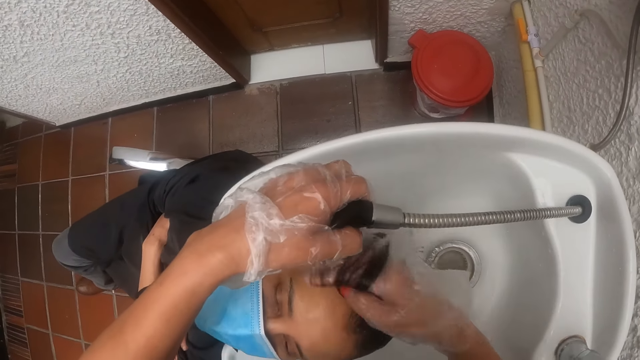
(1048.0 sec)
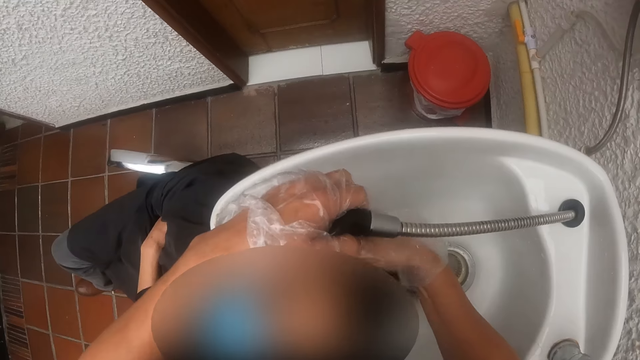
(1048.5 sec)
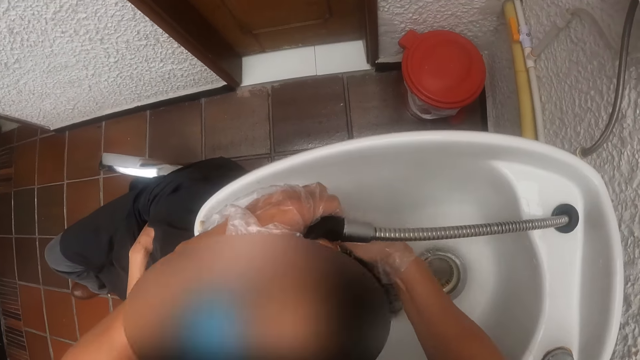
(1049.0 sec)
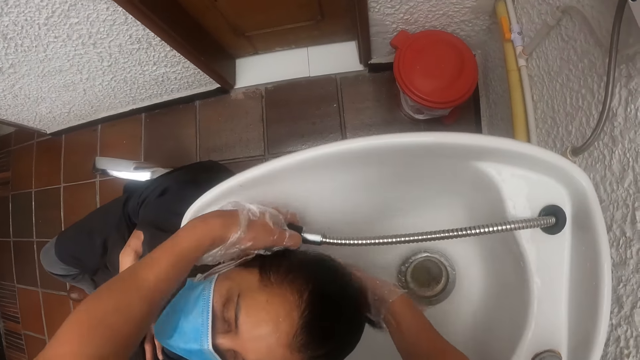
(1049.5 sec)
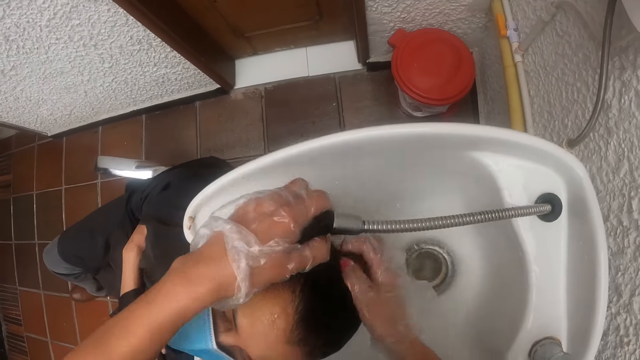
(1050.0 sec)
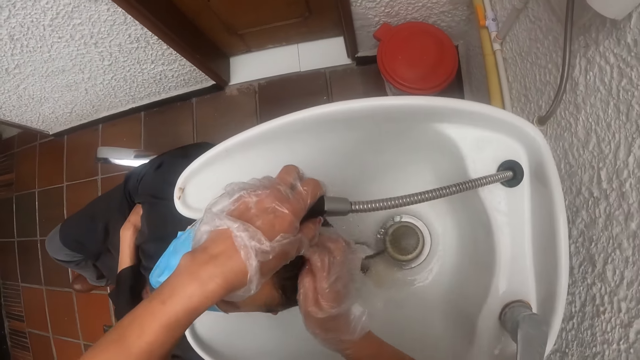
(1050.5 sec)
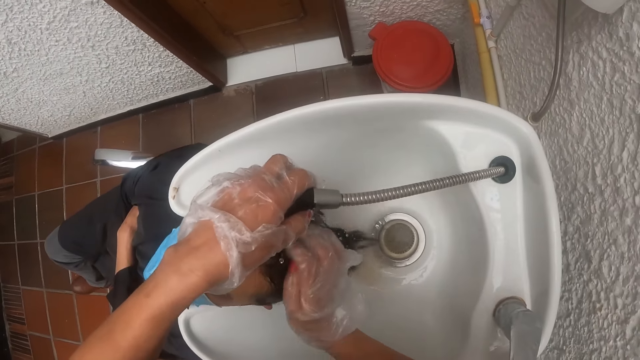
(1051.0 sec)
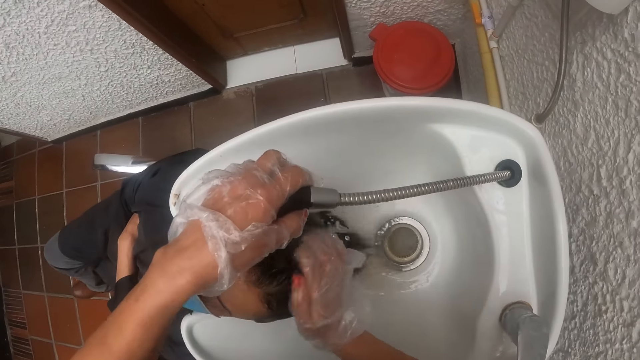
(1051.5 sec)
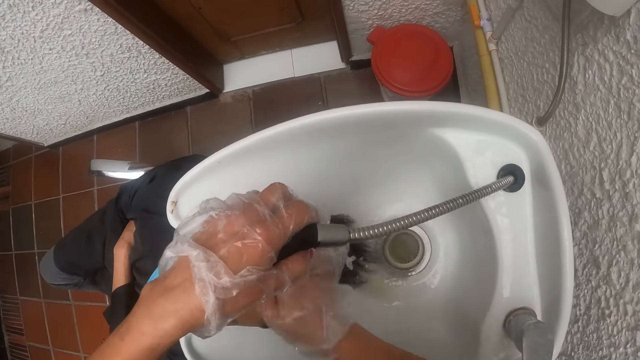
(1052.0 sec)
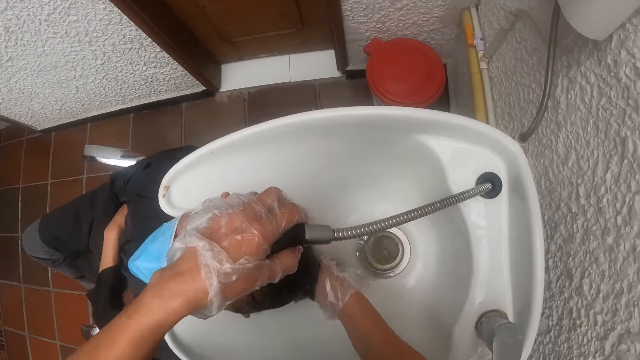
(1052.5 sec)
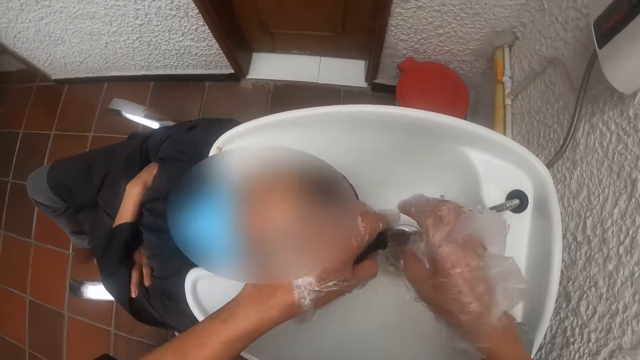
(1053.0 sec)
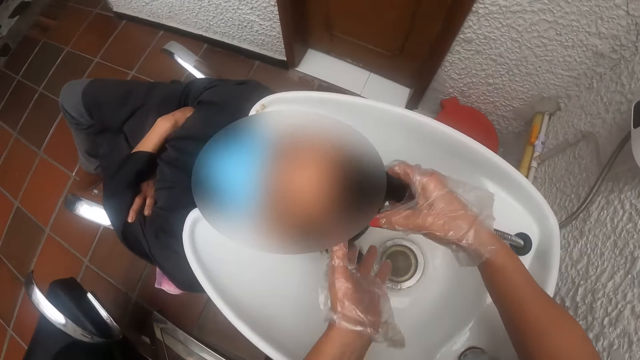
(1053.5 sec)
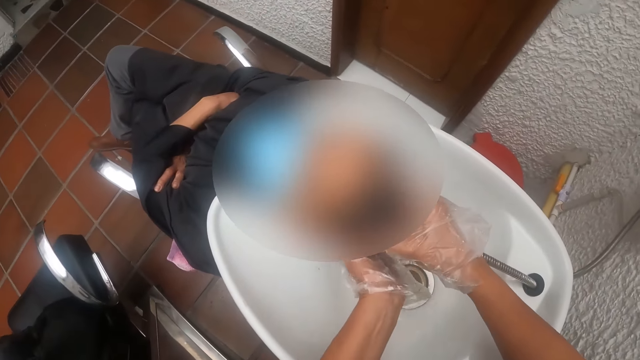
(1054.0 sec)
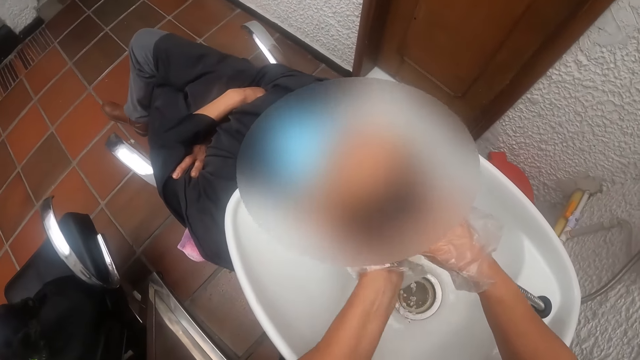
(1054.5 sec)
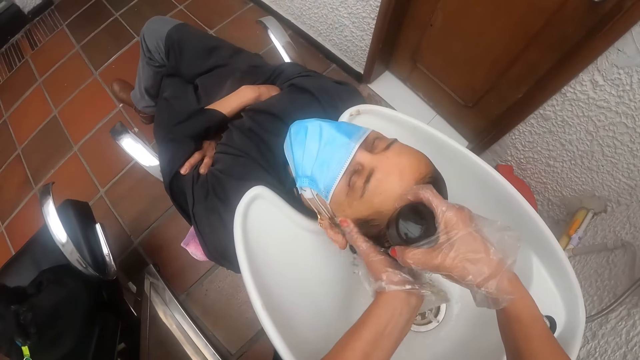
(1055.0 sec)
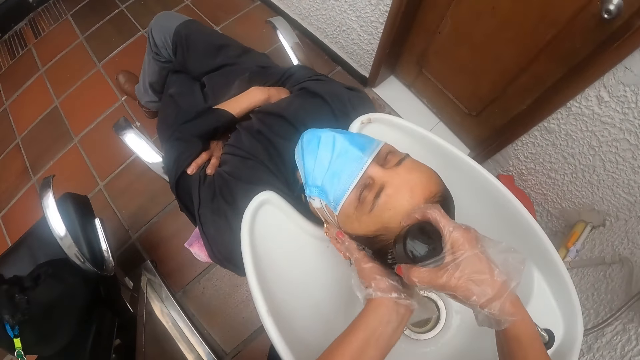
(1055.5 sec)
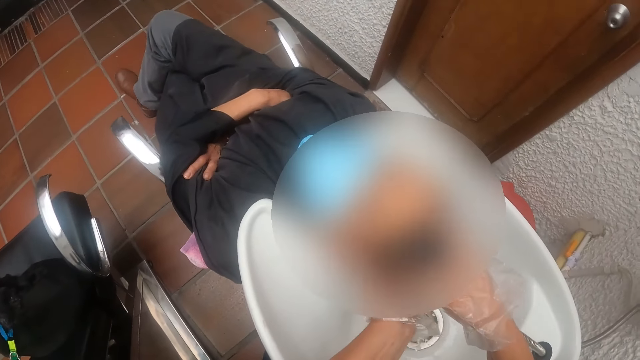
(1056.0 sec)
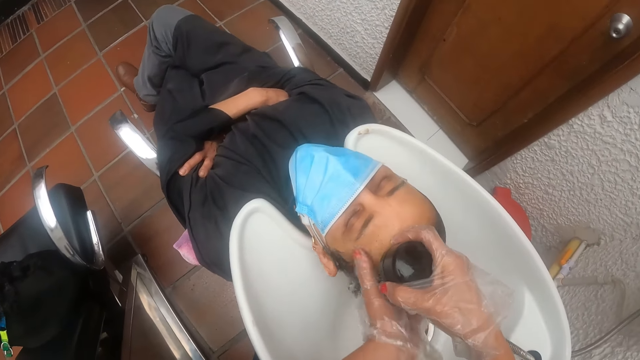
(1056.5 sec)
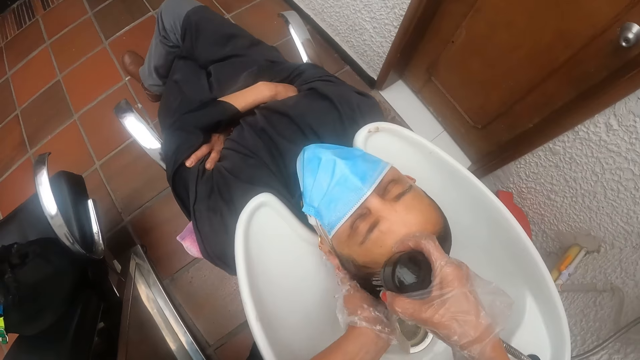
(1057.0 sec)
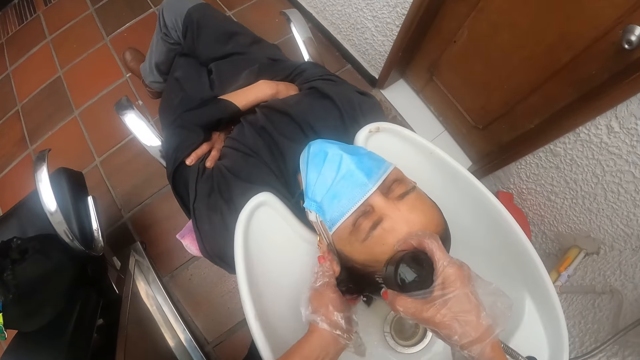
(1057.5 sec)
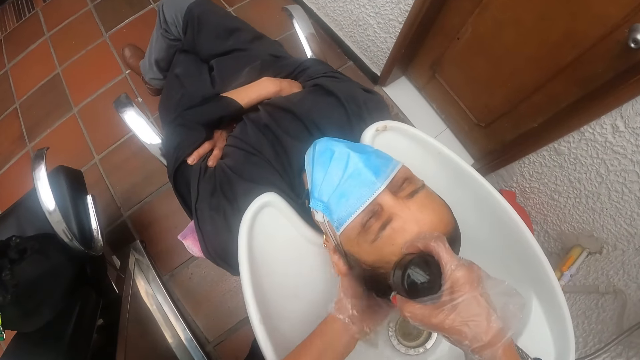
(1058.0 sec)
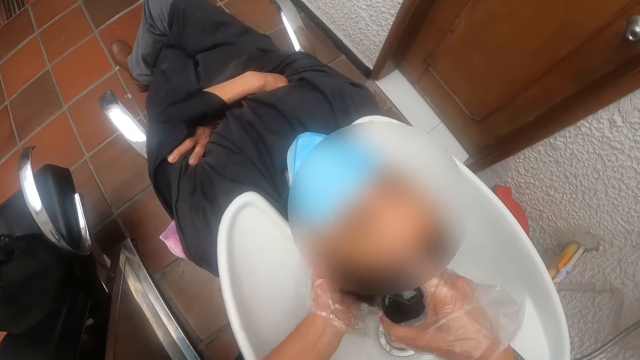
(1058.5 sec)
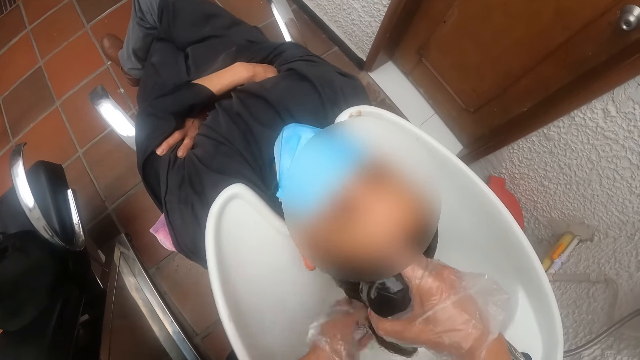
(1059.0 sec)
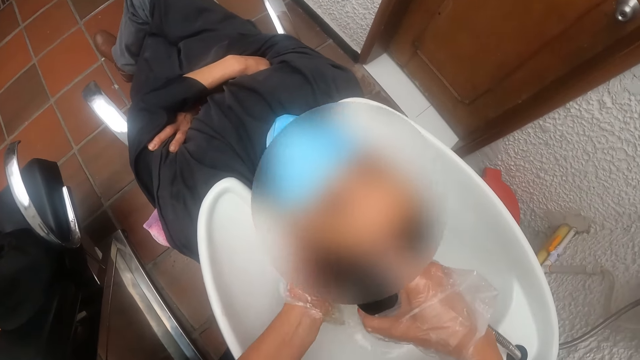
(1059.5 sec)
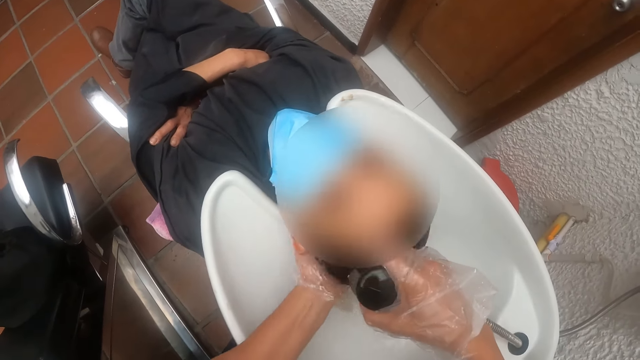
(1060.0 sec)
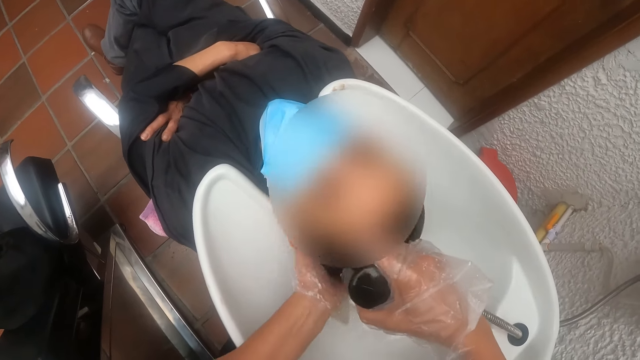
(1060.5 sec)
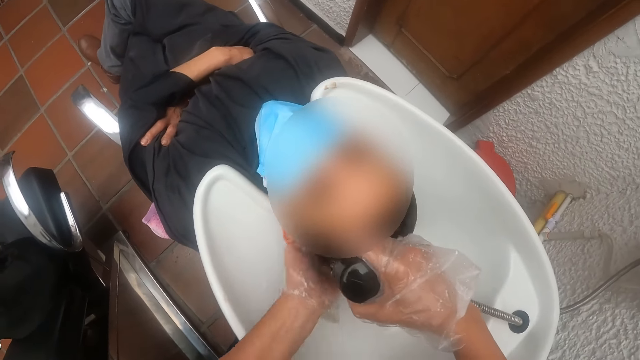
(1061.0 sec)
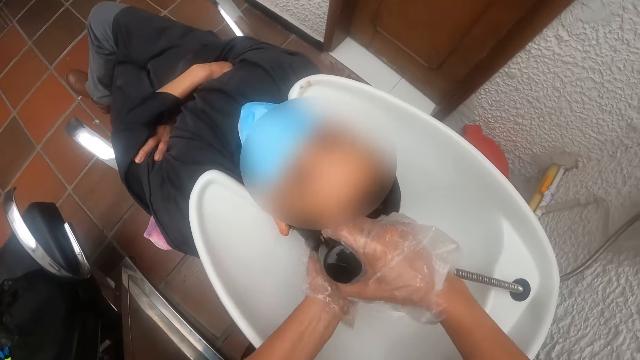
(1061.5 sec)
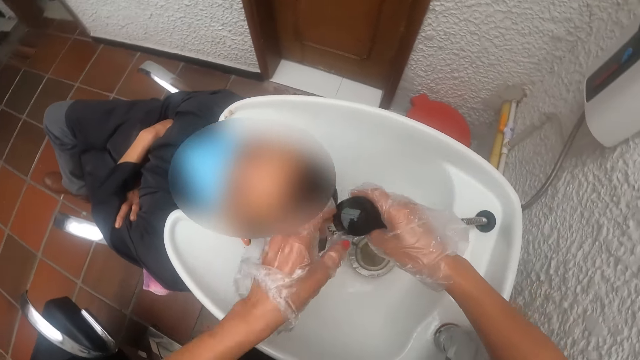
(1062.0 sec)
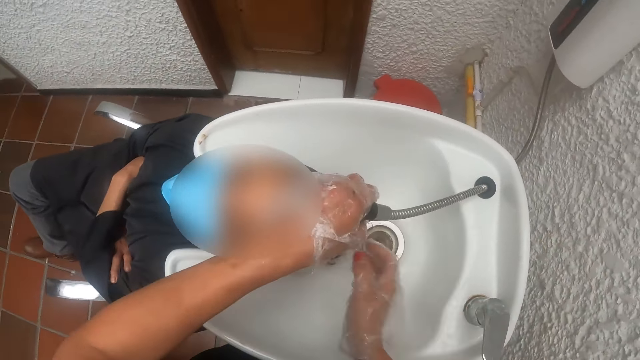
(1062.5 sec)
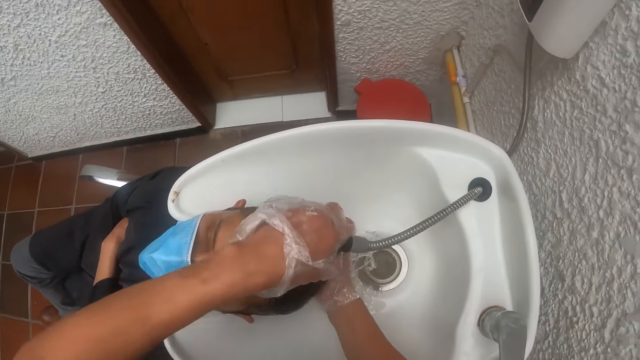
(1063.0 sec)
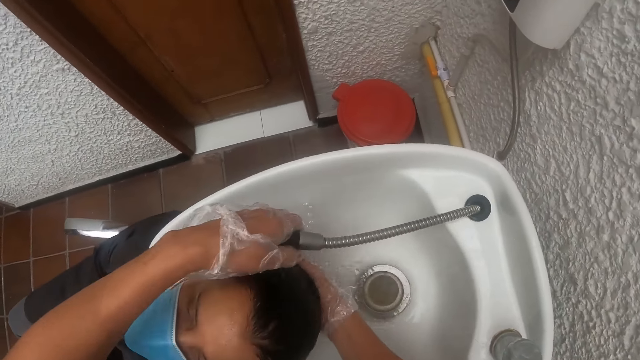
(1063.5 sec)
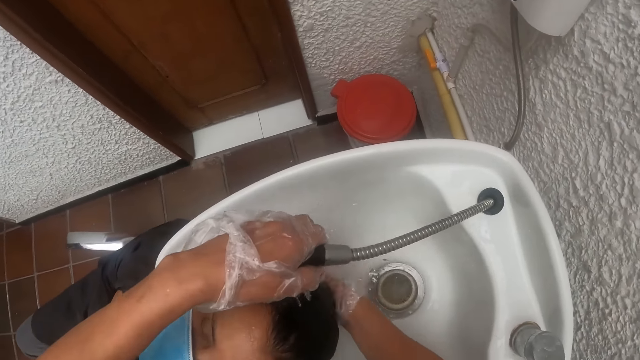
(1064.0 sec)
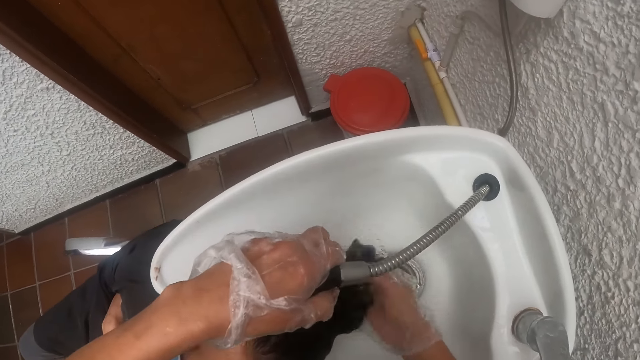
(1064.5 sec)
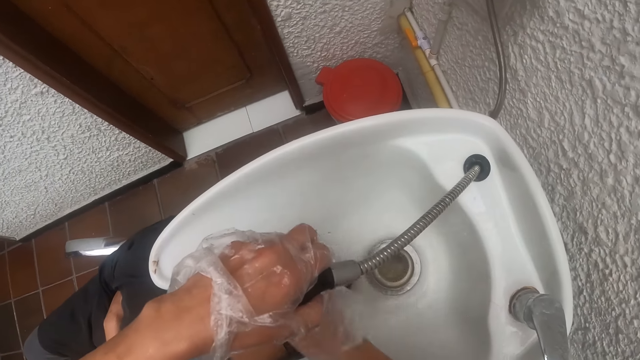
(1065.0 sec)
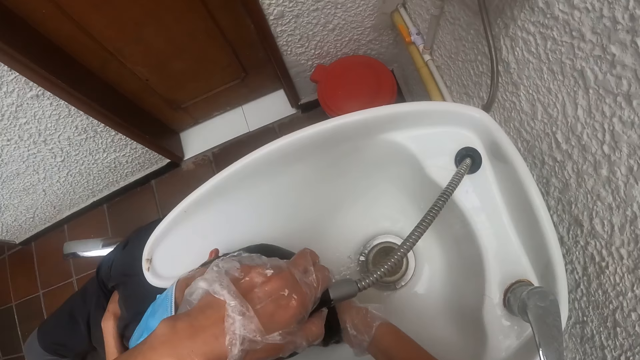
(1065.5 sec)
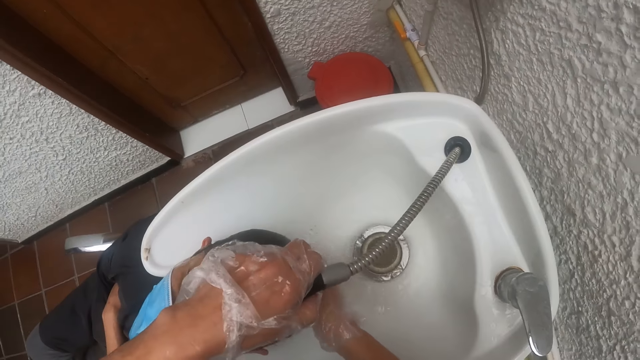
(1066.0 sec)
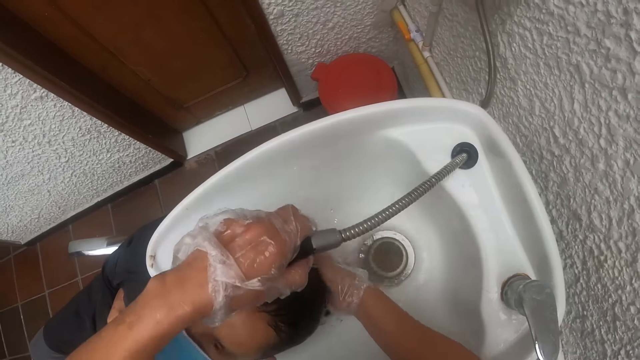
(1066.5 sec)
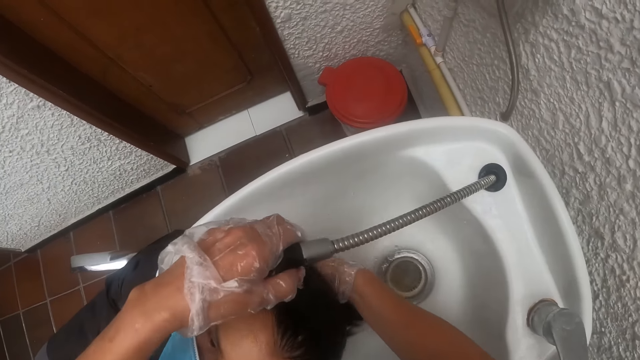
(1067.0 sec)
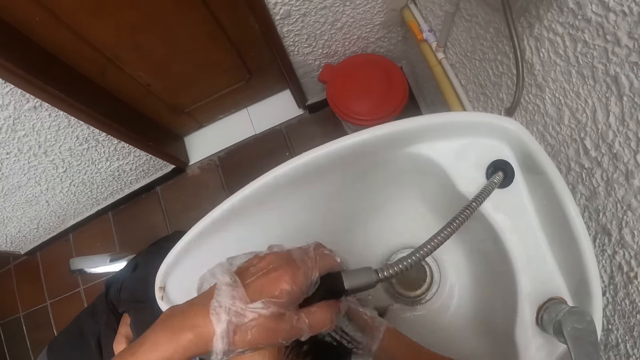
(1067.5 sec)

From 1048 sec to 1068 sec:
The camera wearer moves the shower hose from her left hand to her right hand. She scrubs the hair of a woman with her left hand. She moves the shower hose from her right hand to her left hand. She scrubs the hair of the woman with her right hand.
